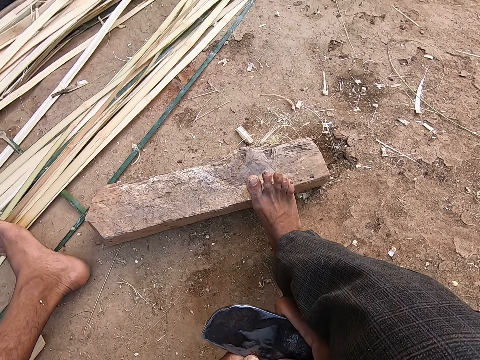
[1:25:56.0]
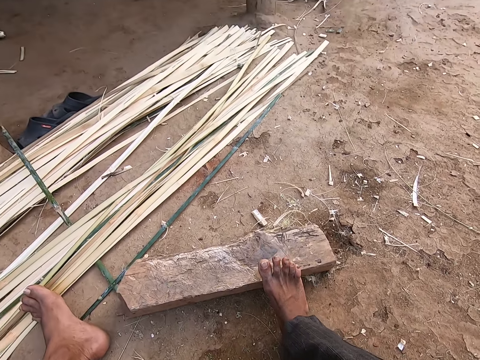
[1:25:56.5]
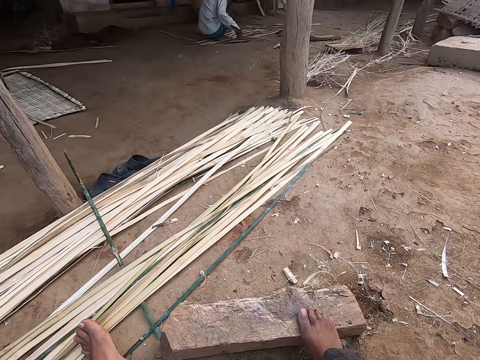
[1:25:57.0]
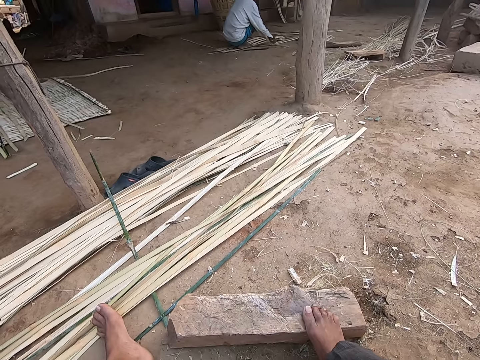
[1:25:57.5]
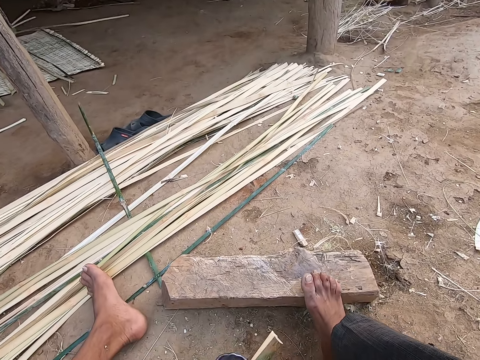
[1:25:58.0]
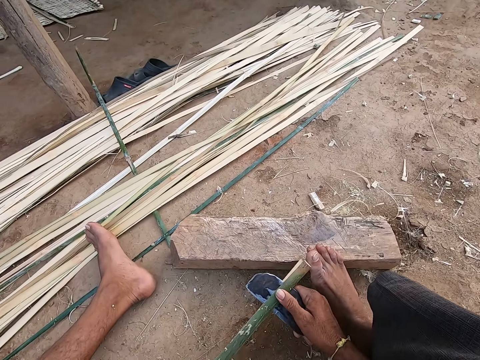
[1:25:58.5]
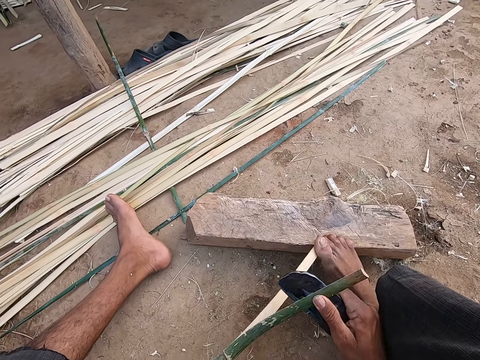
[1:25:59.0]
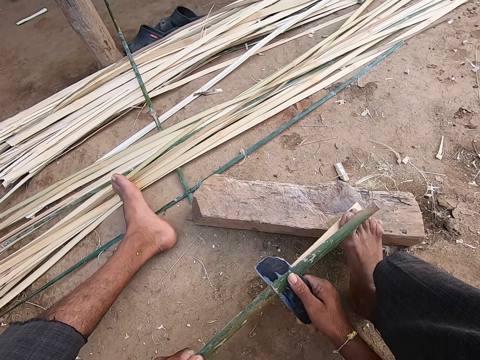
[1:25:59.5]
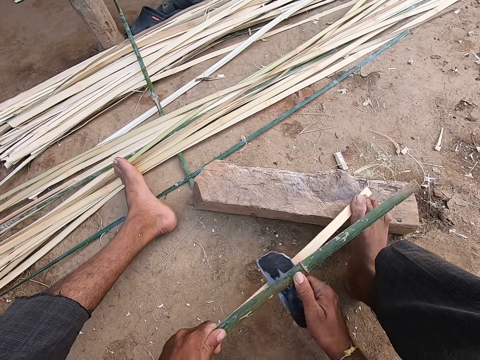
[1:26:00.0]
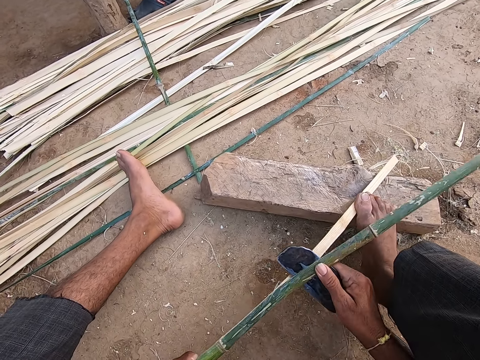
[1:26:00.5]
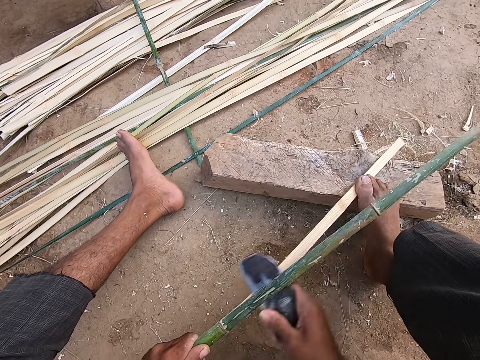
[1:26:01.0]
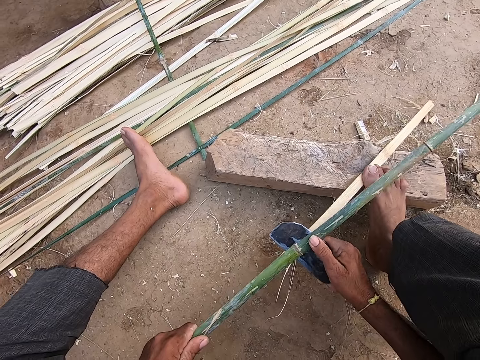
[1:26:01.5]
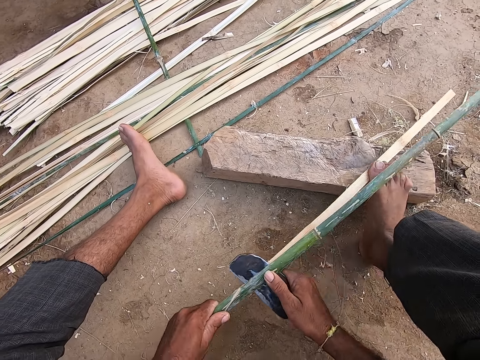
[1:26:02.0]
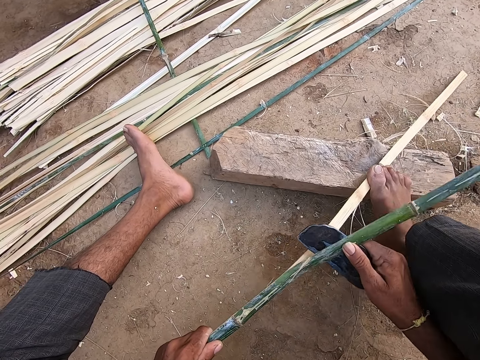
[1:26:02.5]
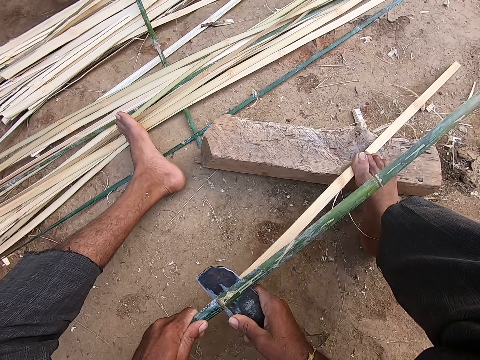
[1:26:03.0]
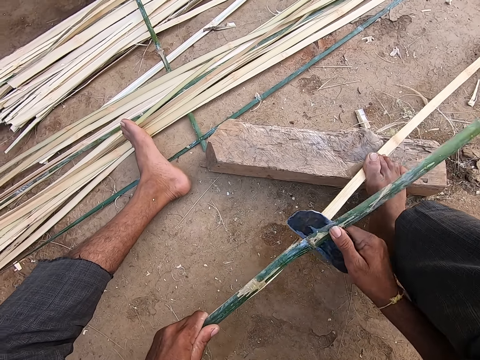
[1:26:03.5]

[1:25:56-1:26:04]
The camera wearer places his right leg on the bamboo strip on the plank. He slices the bamboo strip with the knife in his right hand.

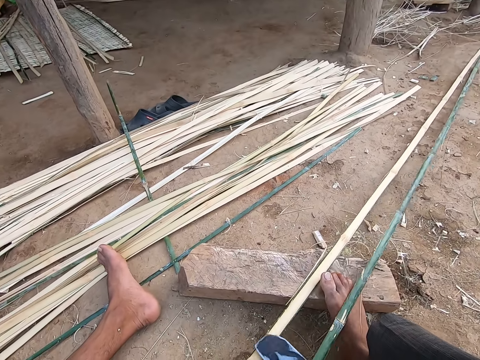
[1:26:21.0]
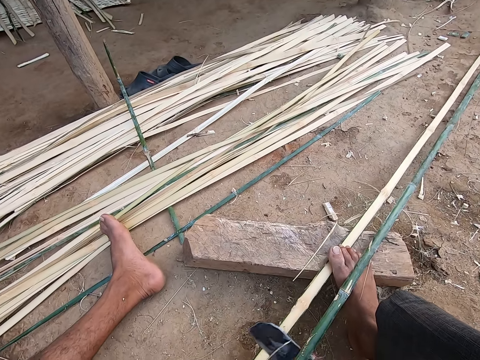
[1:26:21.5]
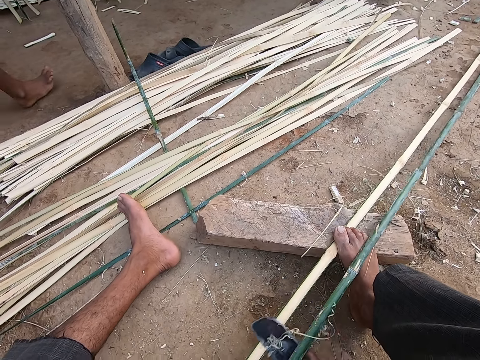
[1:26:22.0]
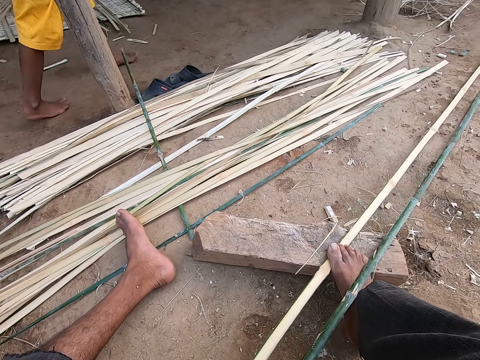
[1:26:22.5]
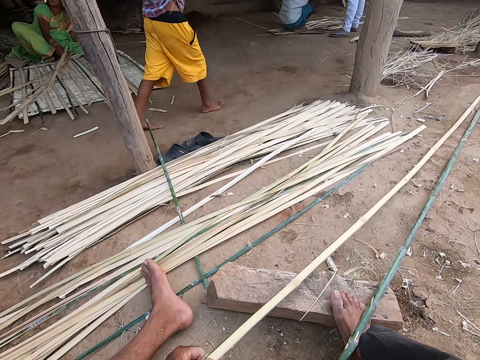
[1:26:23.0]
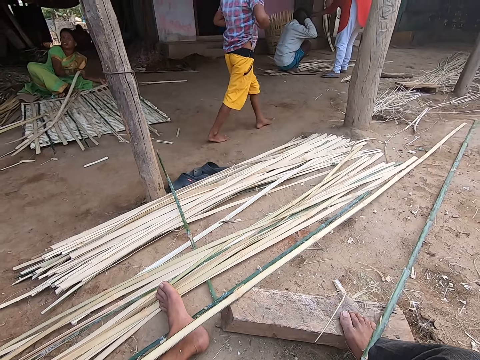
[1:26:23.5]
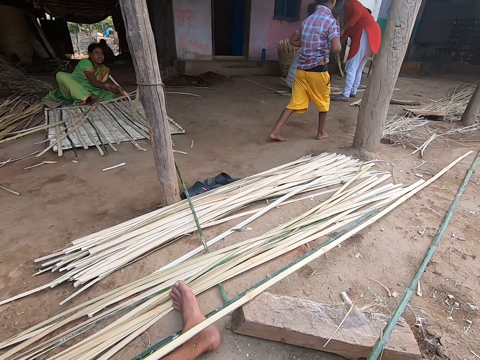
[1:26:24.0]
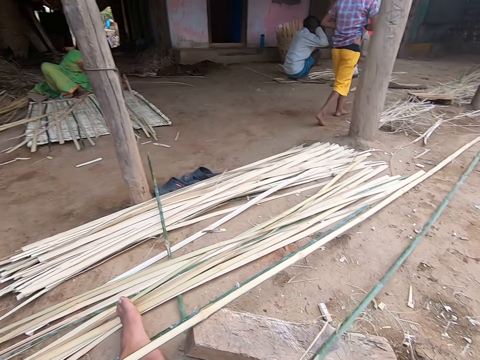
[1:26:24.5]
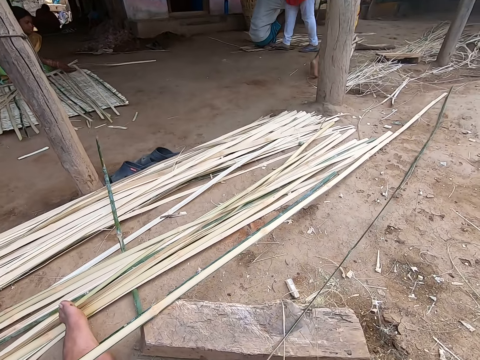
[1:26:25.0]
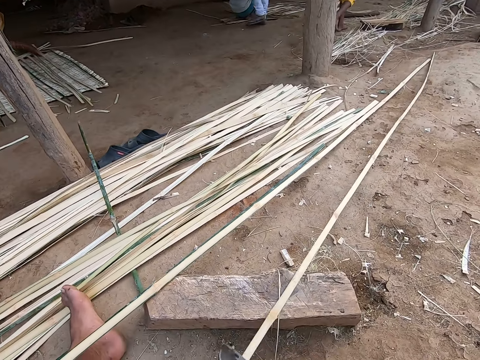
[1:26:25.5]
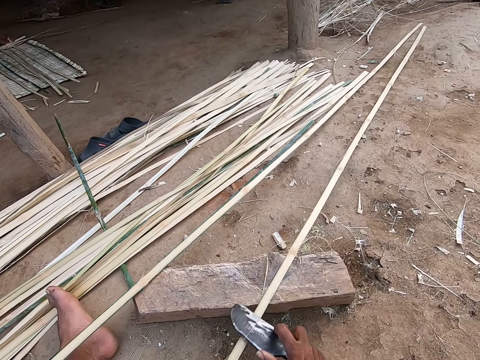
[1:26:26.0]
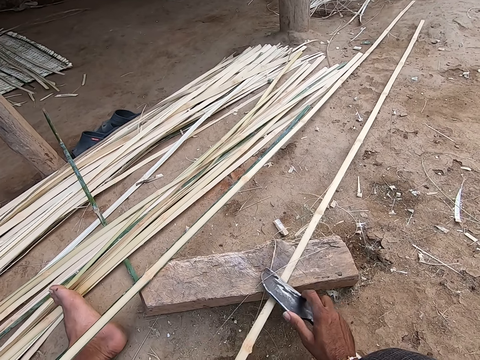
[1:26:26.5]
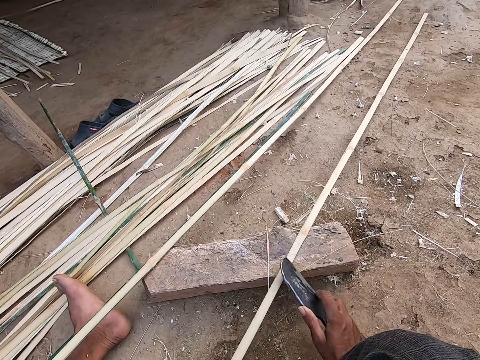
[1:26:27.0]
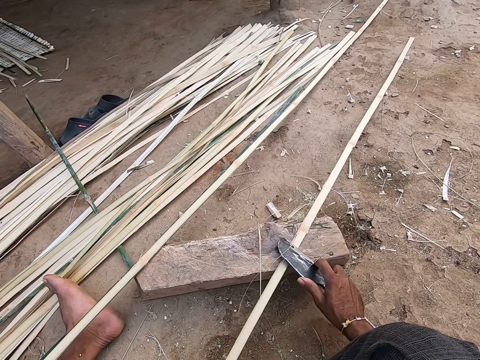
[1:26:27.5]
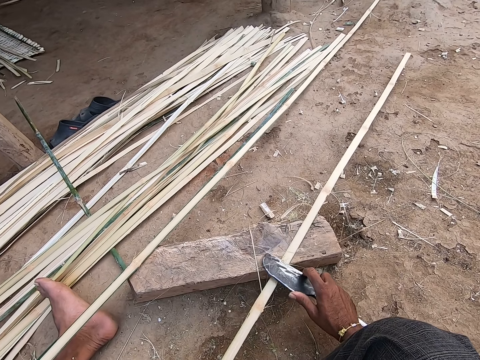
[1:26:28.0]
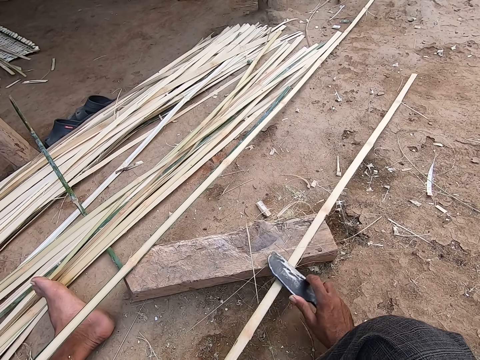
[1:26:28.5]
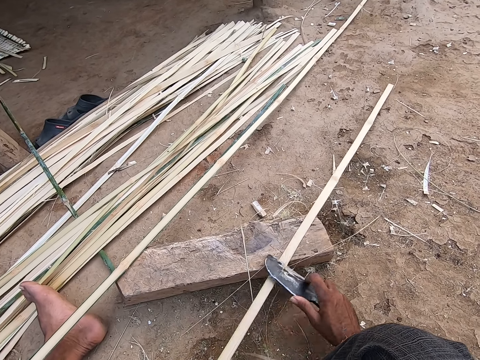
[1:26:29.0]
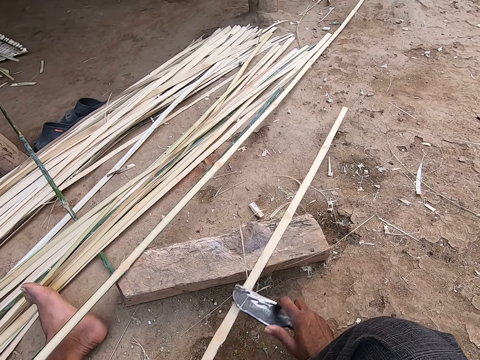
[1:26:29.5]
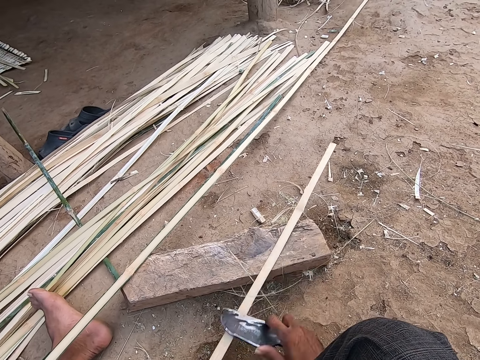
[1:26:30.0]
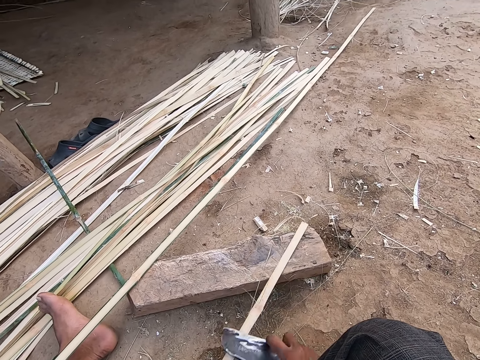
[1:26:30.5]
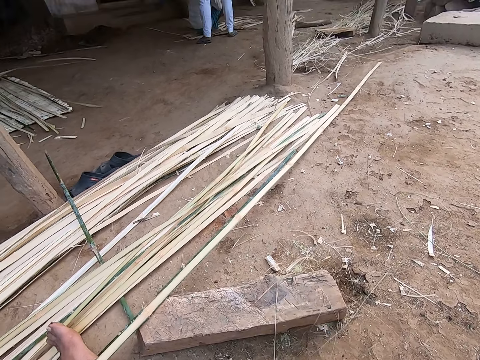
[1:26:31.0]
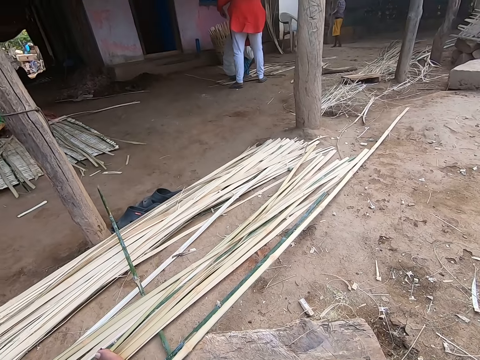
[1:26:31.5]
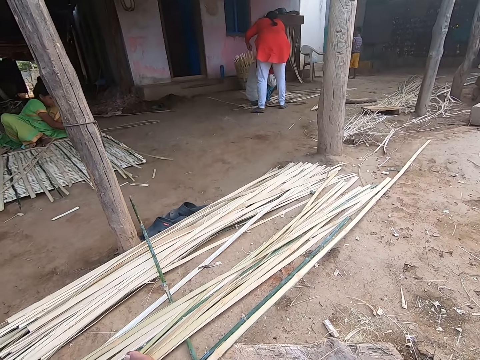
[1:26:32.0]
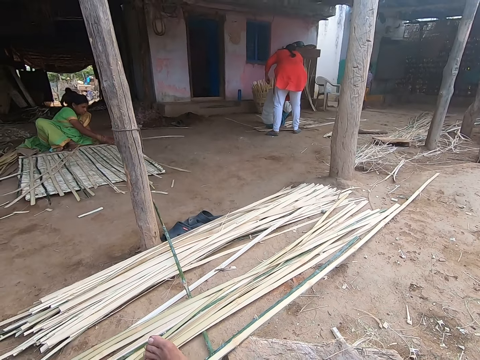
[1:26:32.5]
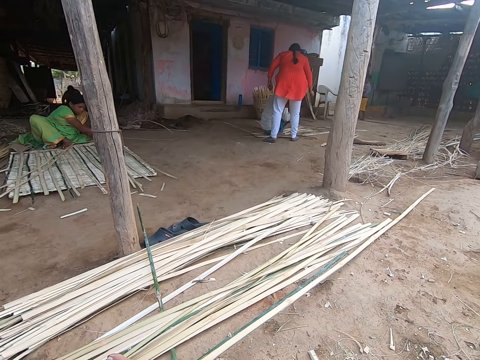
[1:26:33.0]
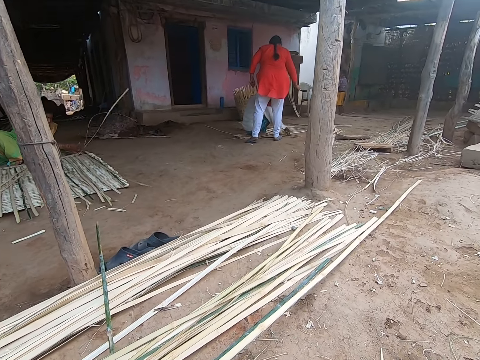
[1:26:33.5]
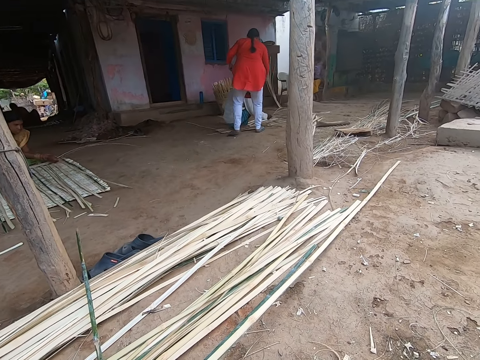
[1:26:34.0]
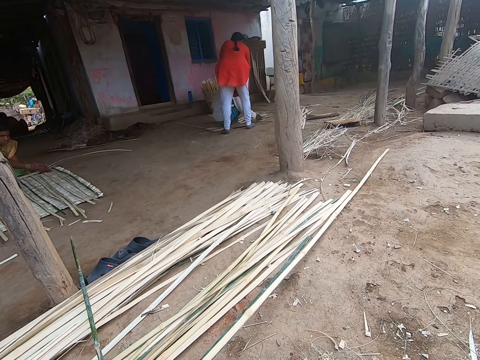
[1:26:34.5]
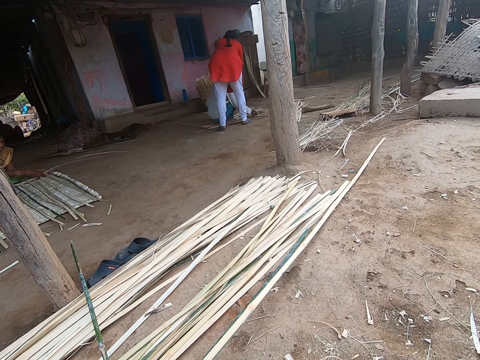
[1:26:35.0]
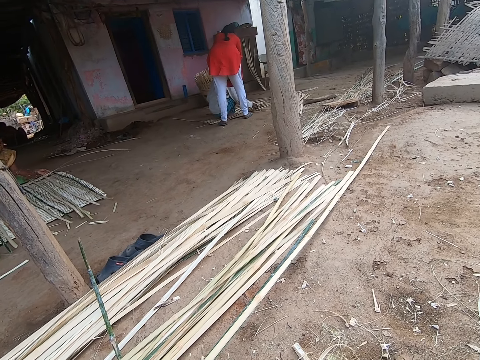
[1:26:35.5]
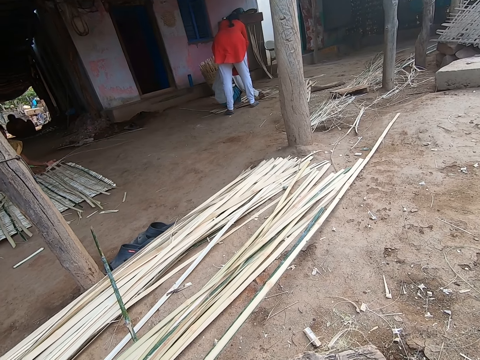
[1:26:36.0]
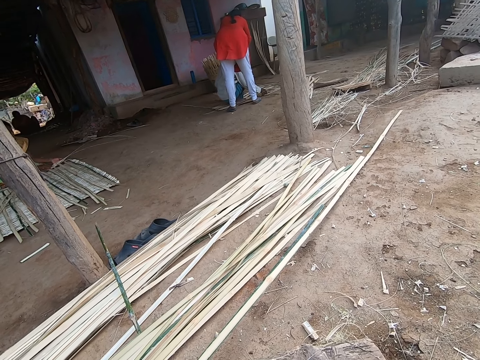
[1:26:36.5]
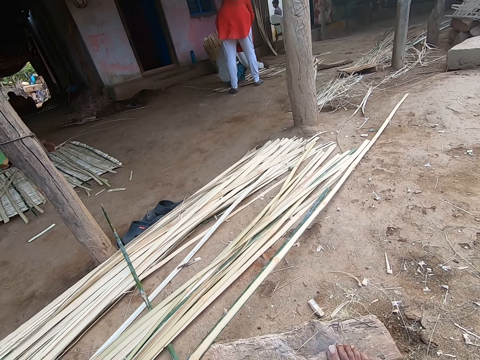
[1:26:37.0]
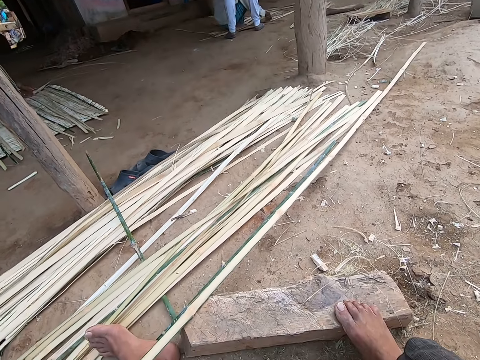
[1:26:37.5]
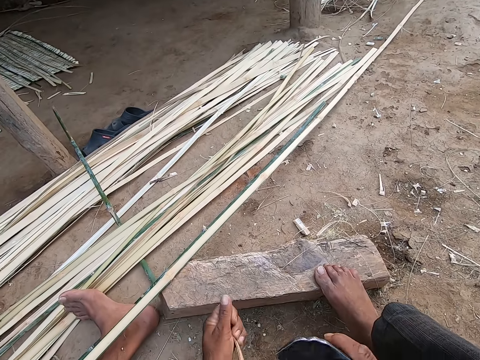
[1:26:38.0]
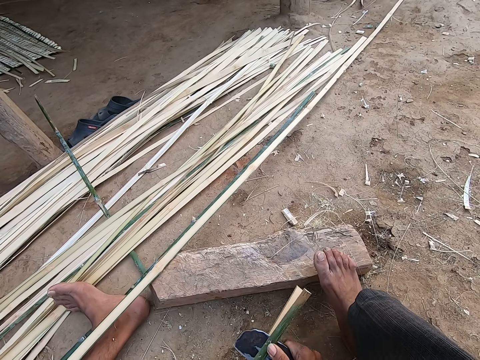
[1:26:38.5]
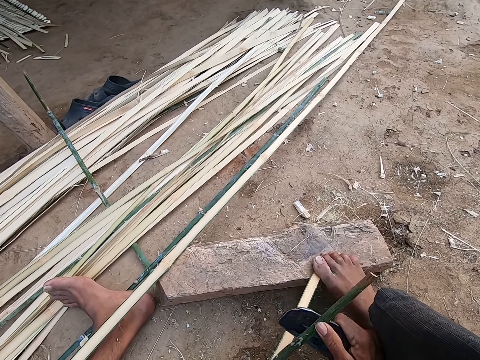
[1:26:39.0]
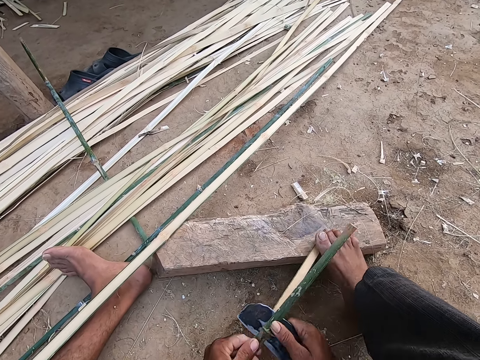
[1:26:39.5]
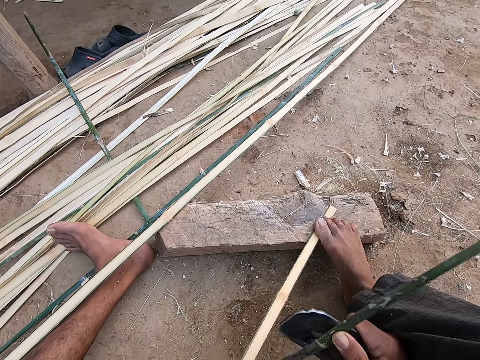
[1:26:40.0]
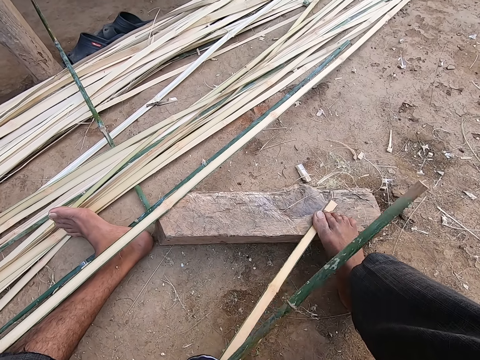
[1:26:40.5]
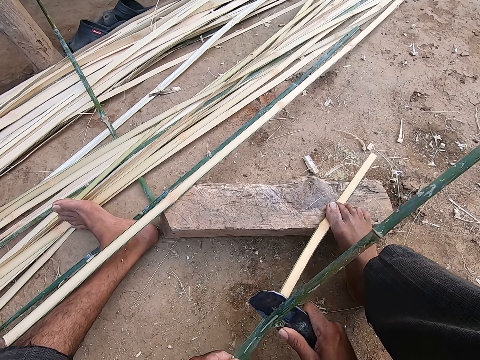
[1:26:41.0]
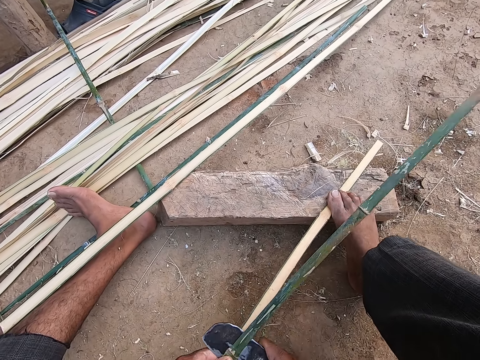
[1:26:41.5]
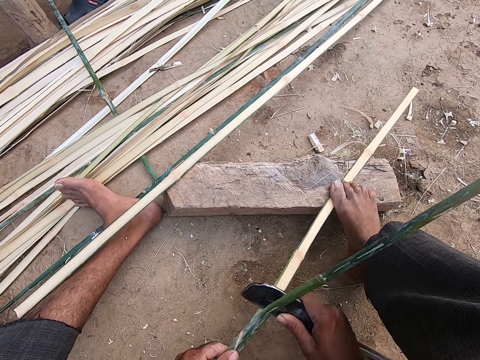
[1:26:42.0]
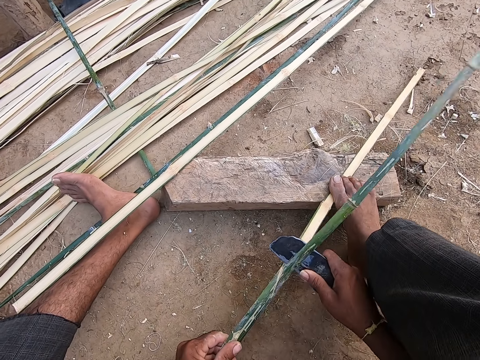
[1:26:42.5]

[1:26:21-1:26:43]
The camera wearer speaks to the woman. He peels the papyrus reed with a cutter. He peels the papyrus reed with the cutter again. He speaks to the woman and peels the papyrus reed with the cutter. The woman speaks to the camera wearer. The camera wearer speaks to the woman. He looks around. The woman speaks to the camera wearer. The camera wearer looks around. He scrapes a bamboo strip in his left hand with the knife in his right hand. He places his right leg on the bamboo strip on the plank. He slices the bamboo strip with the knife in his right hand.
